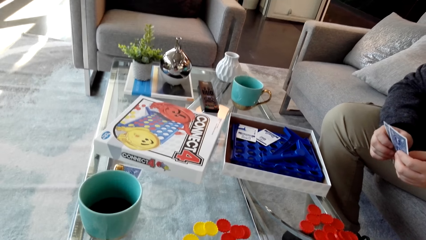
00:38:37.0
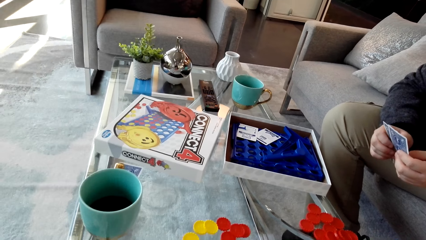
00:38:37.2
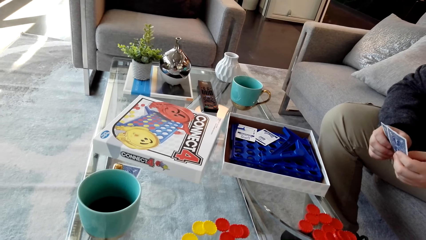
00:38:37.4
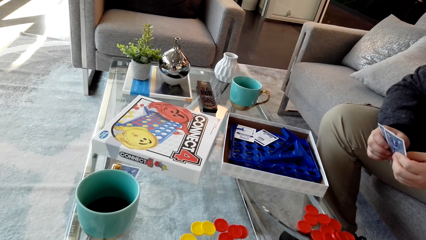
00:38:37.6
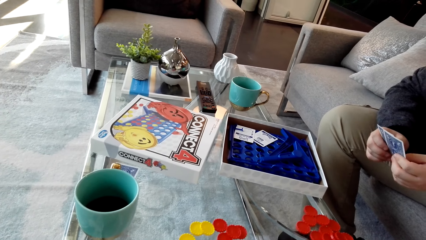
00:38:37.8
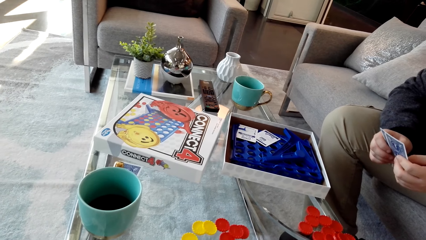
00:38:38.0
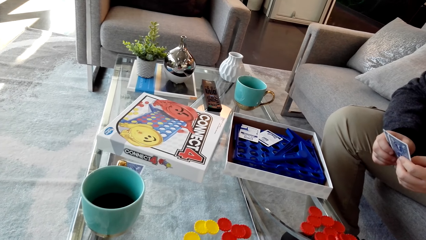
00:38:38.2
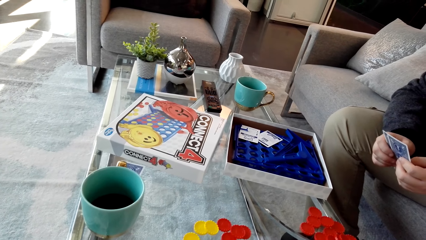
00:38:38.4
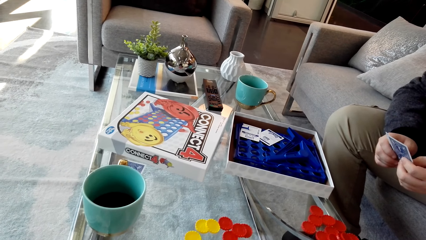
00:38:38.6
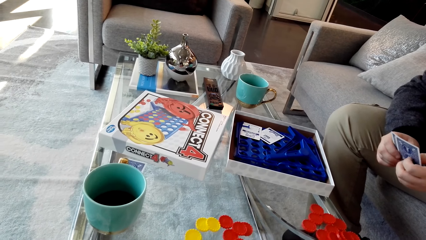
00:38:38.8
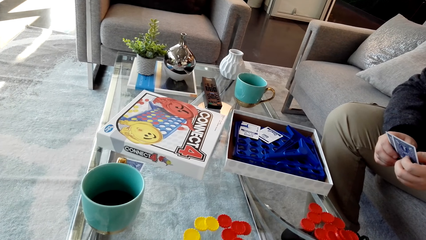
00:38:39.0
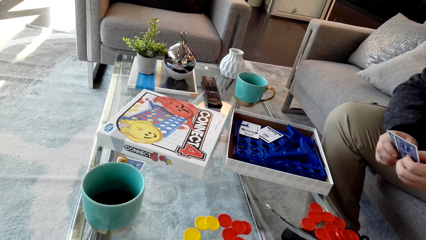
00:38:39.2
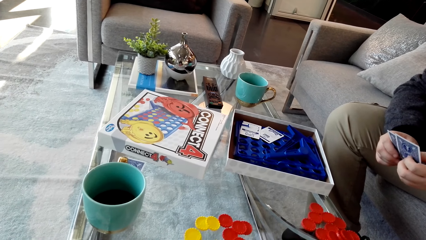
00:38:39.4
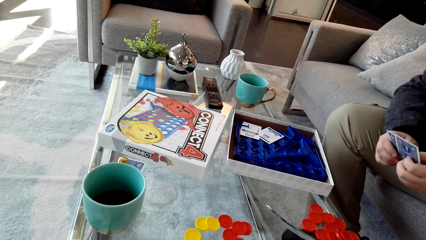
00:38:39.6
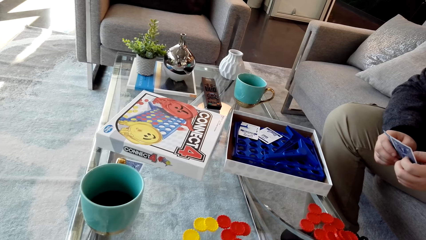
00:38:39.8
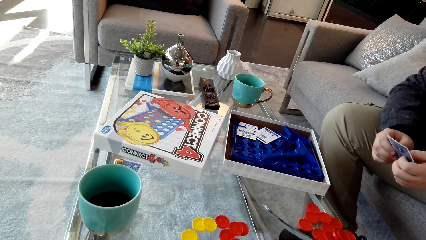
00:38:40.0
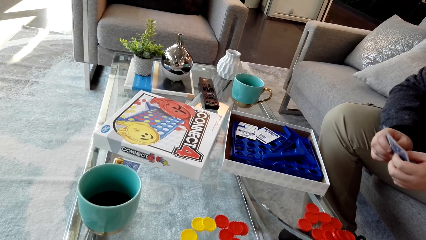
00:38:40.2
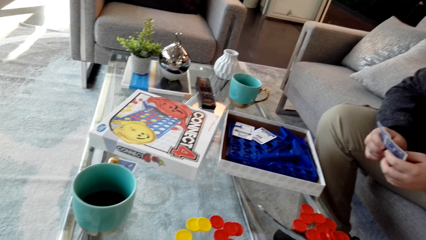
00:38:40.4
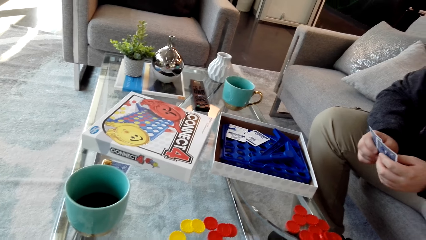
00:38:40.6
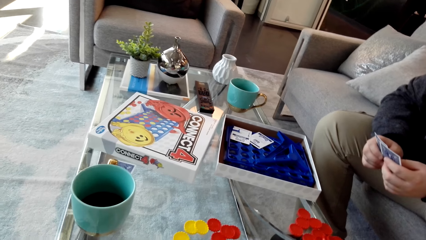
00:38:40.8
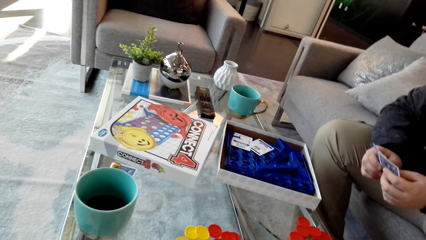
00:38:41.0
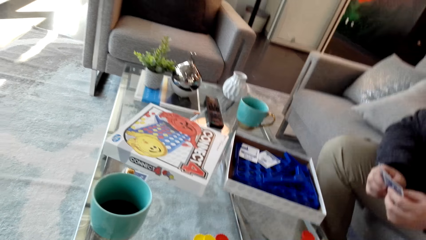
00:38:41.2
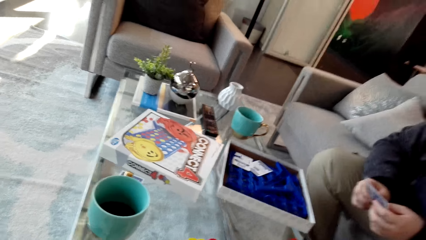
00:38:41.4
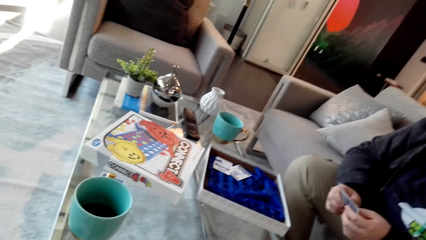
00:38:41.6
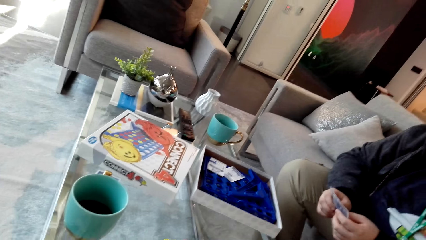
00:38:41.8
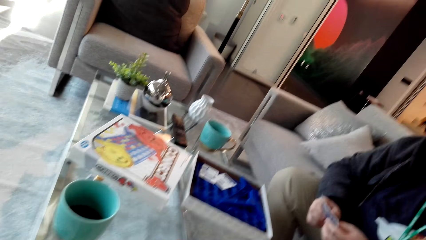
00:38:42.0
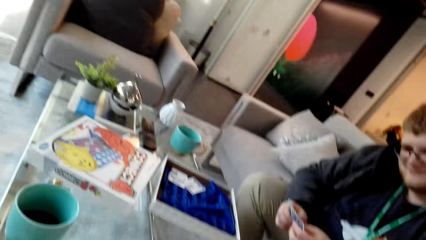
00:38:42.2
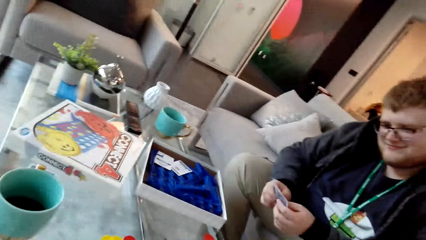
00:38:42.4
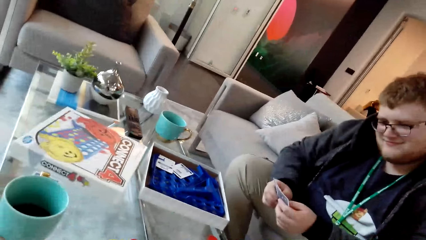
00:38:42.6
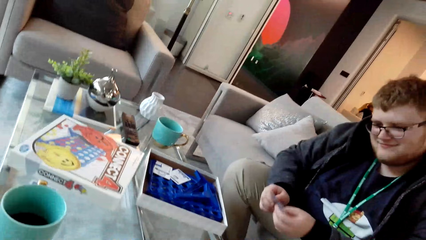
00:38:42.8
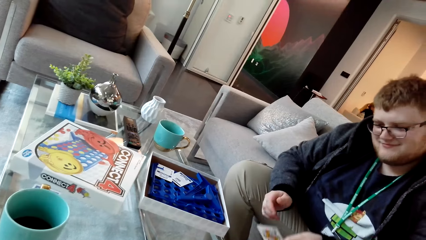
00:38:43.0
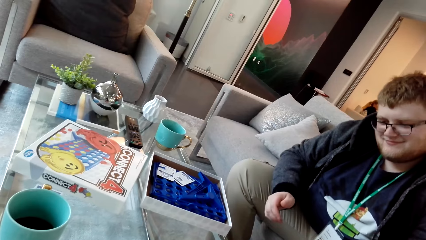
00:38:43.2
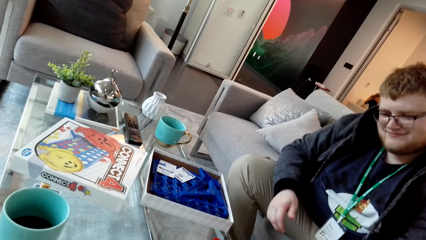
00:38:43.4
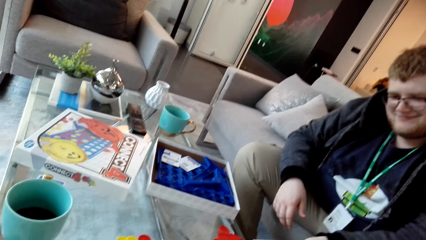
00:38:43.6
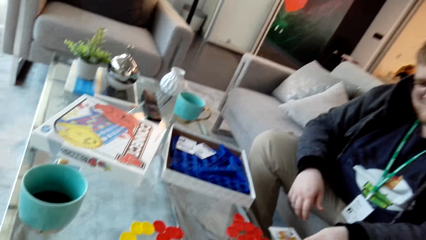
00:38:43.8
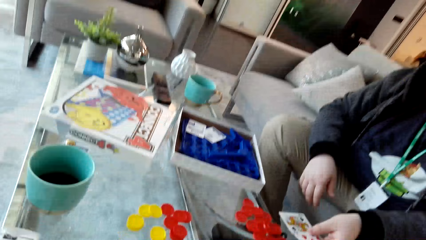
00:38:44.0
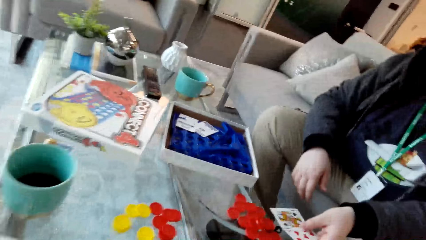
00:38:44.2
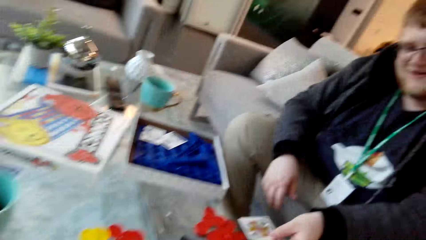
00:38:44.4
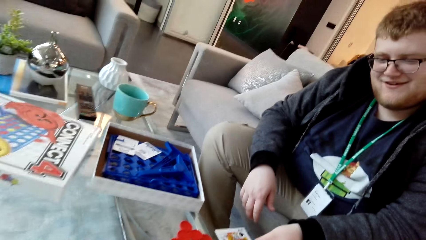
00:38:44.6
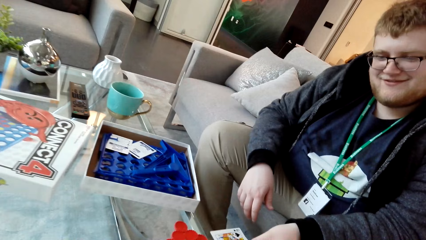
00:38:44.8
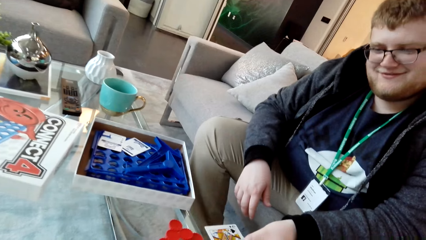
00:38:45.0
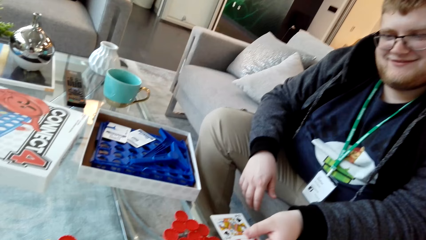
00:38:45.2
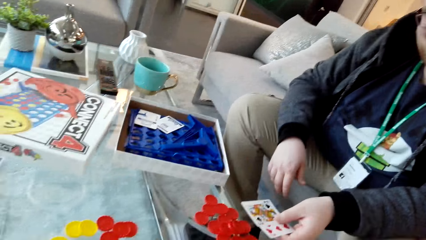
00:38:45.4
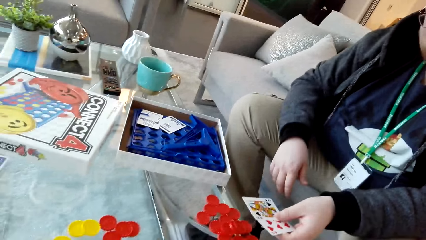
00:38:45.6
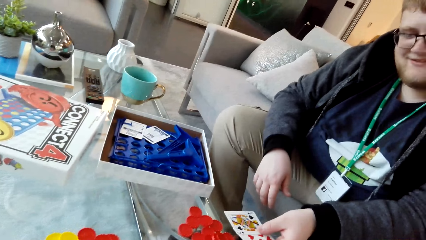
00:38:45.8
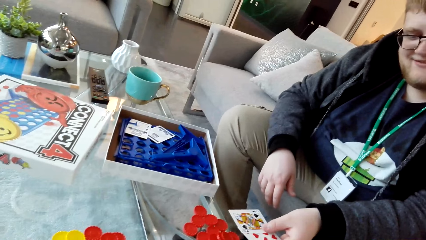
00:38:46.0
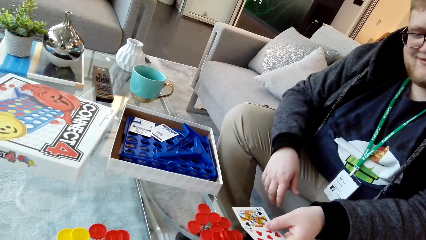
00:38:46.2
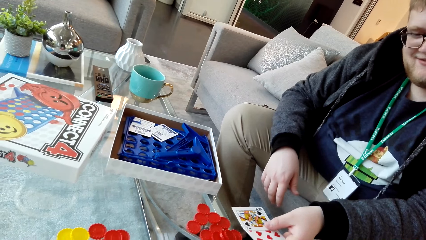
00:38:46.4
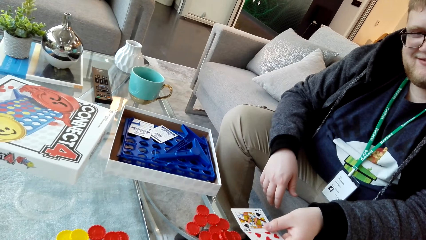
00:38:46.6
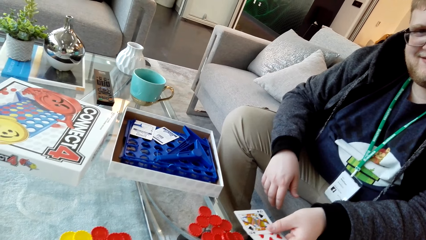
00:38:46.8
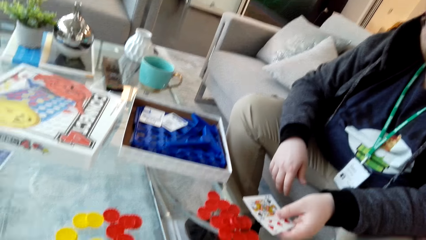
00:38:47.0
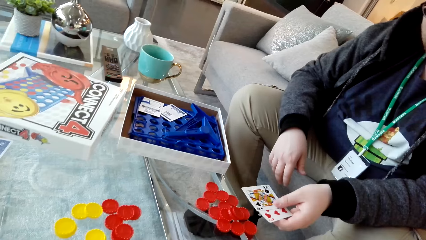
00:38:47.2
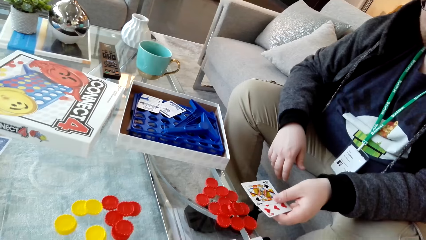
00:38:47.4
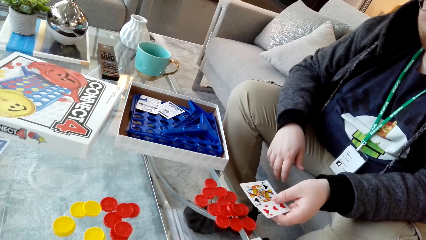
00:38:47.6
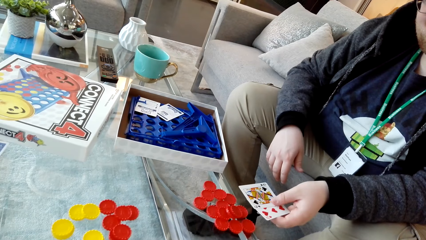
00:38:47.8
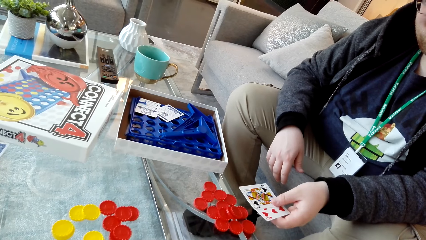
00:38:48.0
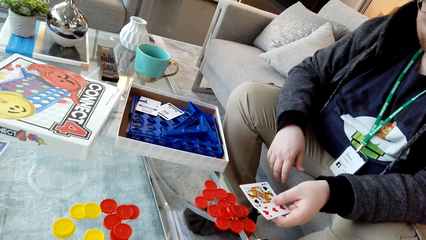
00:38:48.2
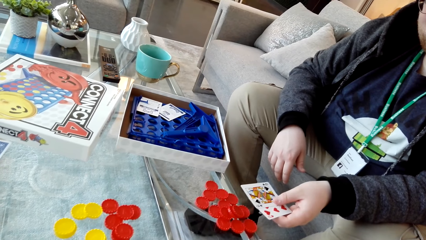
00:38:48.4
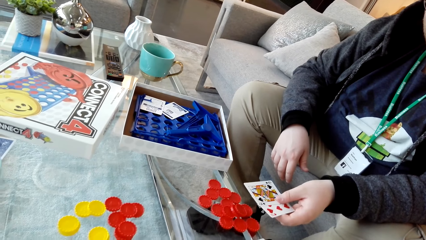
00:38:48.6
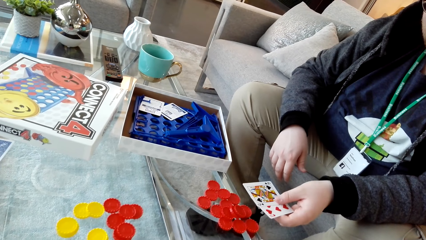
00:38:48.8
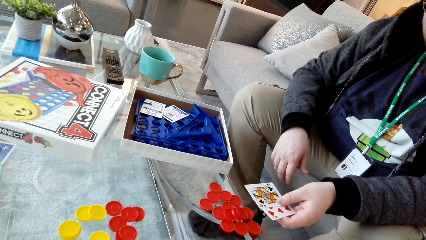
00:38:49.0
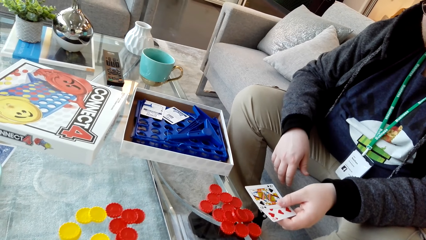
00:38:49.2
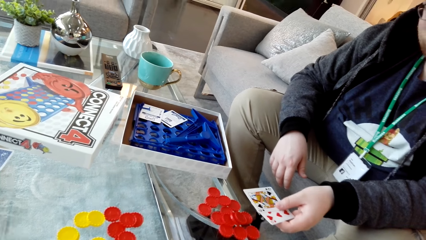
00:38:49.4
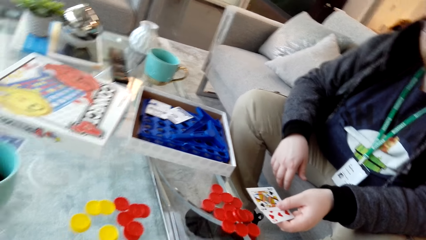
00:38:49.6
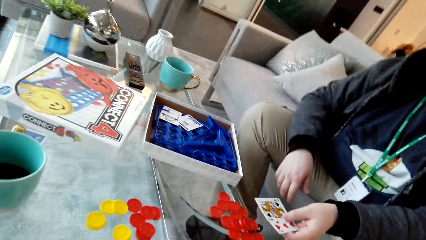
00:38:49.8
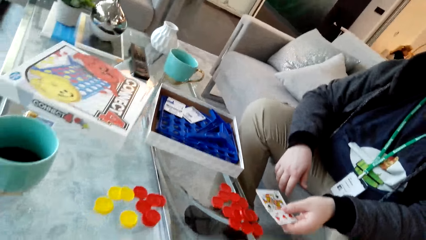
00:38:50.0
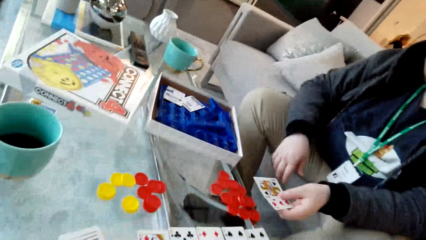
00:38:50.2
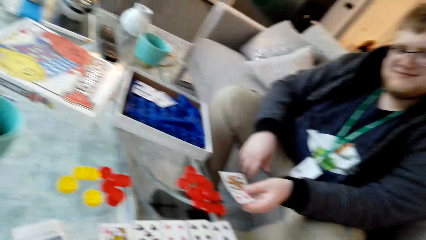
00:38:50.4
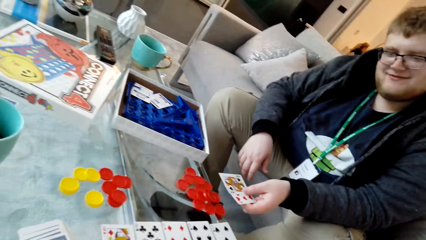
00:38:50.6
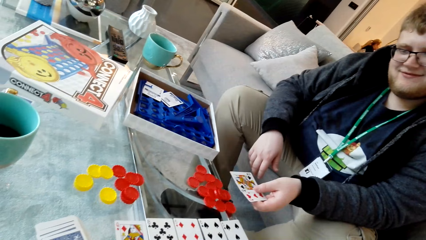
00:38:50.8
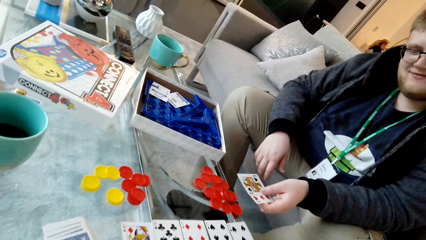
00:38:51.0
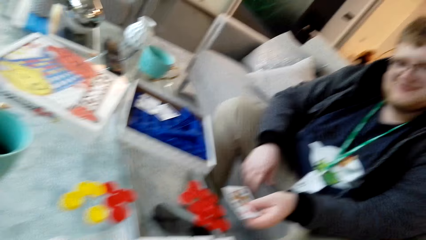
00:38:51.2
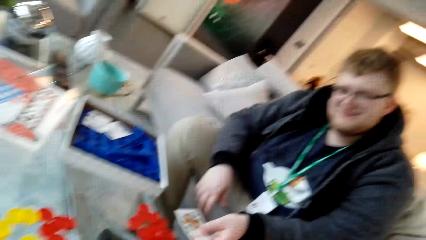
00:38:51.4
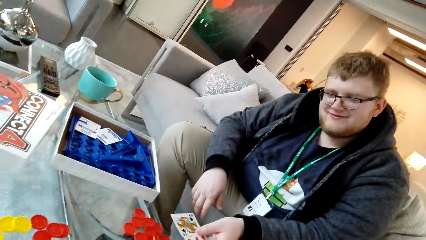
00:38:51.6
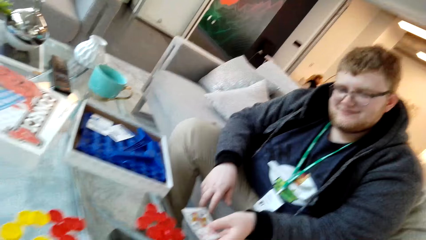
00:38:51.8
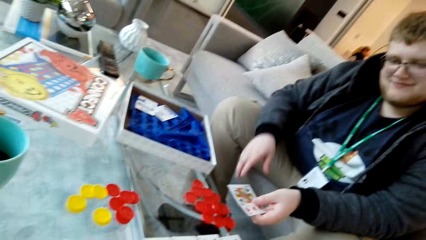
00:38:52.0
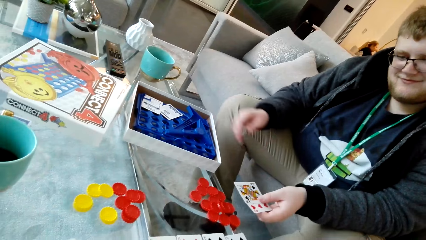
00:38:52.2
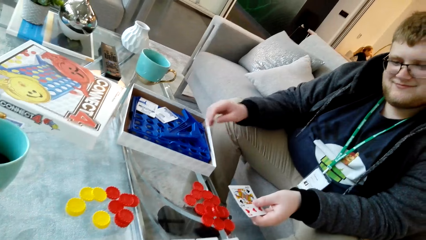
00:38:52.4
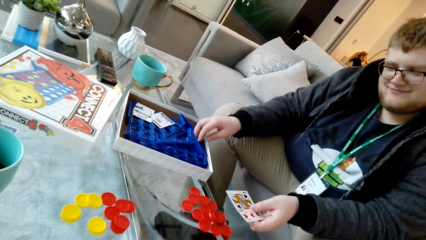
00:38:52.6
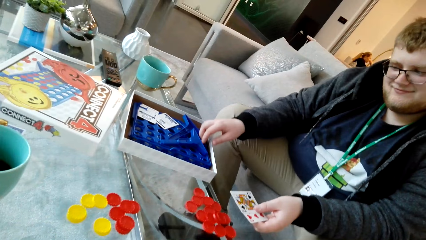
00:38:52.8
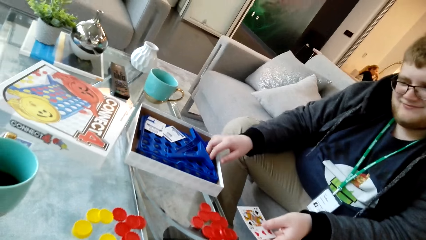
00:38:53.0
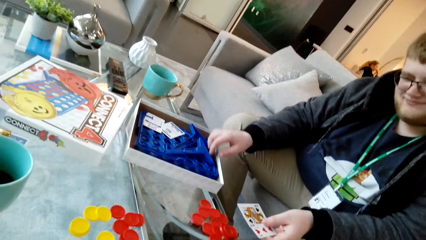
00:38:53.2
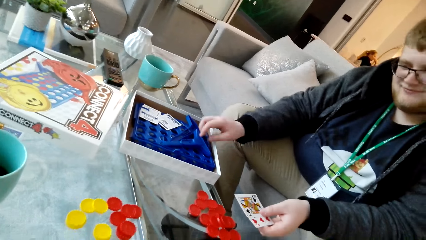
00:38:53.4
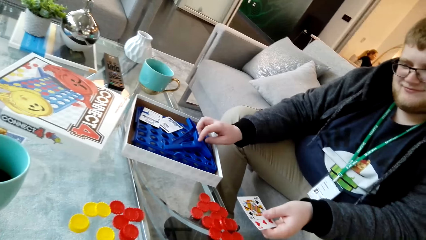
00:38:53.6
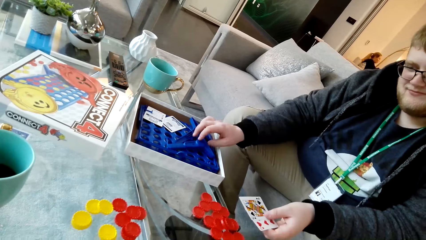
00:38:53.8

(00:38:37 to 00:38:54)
The man examines the card, drops the cards and puts the card on the table. The camera wearer talks. The man holds his card on the left hand. The man moves the hand.
